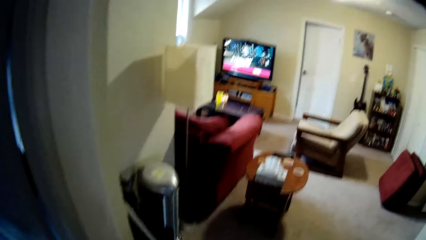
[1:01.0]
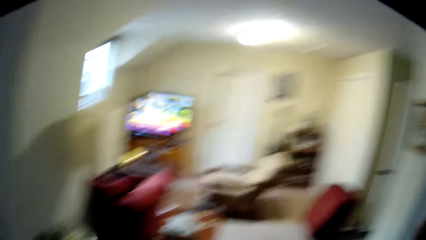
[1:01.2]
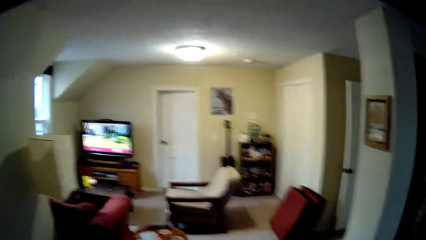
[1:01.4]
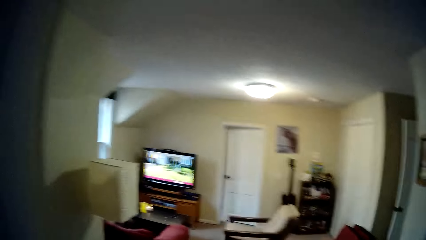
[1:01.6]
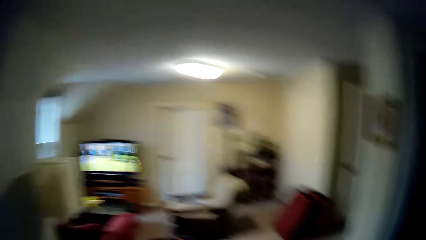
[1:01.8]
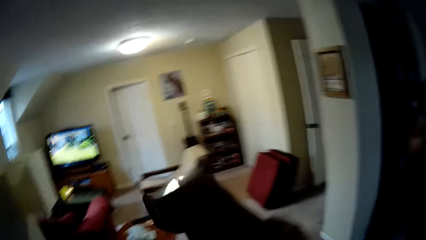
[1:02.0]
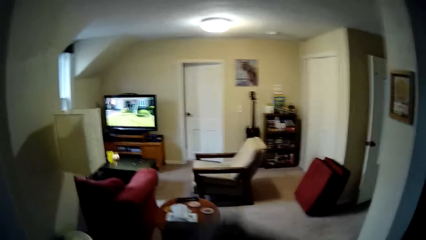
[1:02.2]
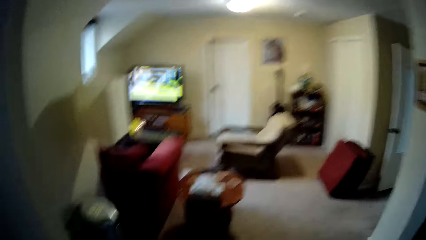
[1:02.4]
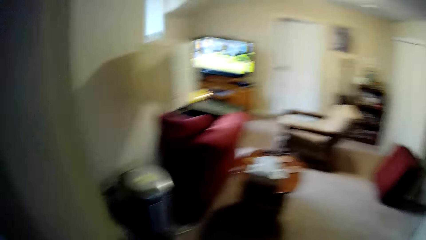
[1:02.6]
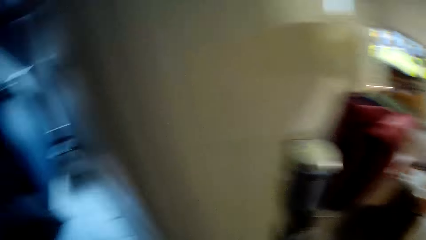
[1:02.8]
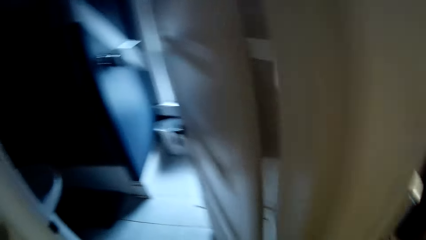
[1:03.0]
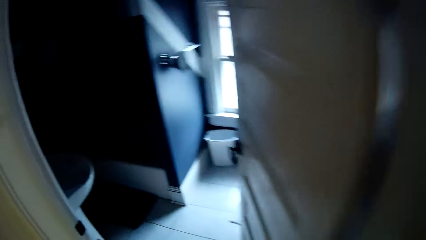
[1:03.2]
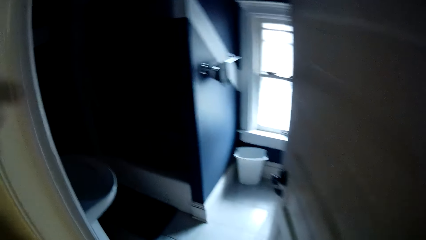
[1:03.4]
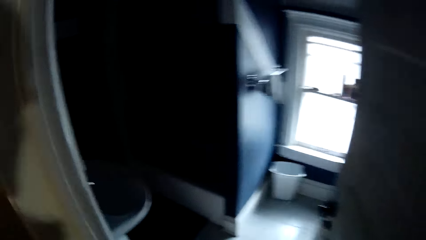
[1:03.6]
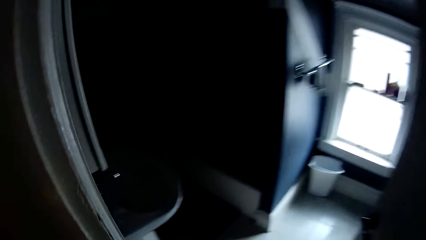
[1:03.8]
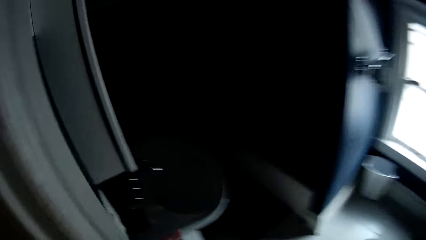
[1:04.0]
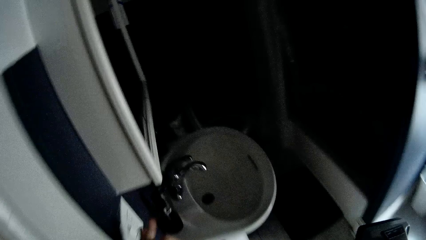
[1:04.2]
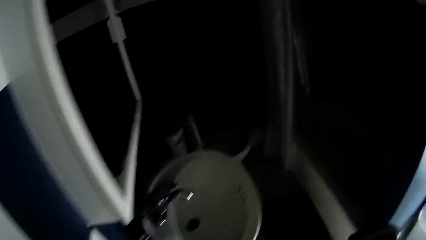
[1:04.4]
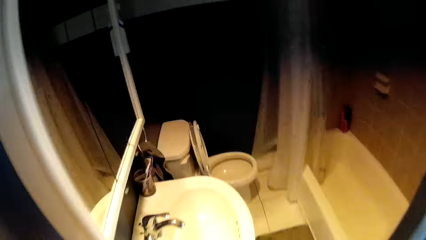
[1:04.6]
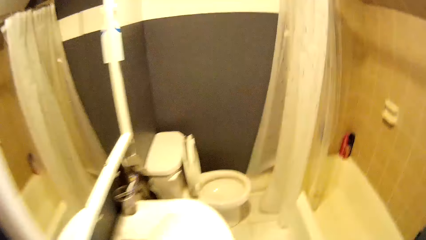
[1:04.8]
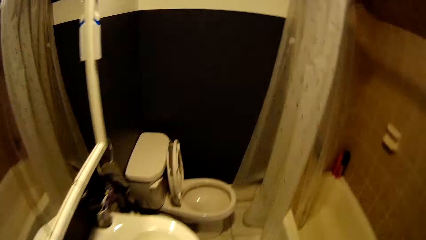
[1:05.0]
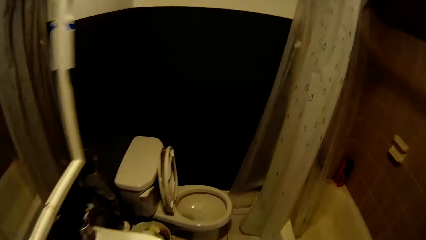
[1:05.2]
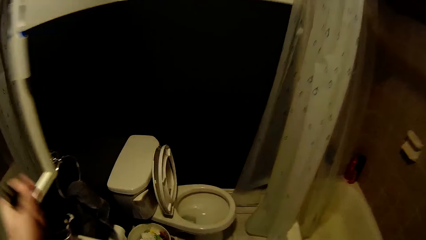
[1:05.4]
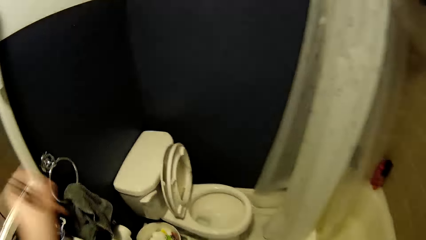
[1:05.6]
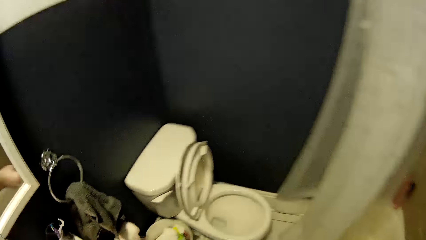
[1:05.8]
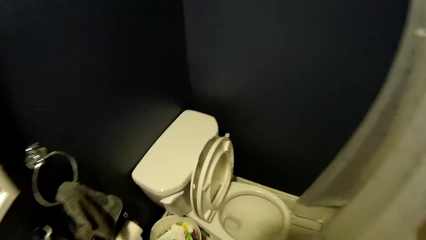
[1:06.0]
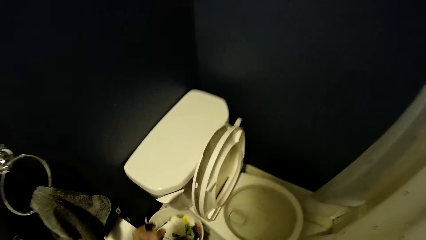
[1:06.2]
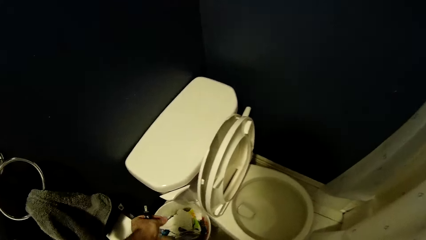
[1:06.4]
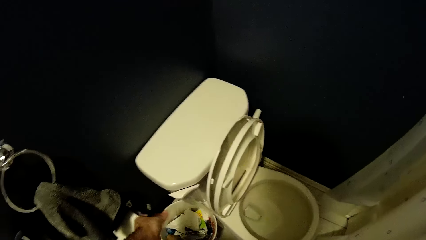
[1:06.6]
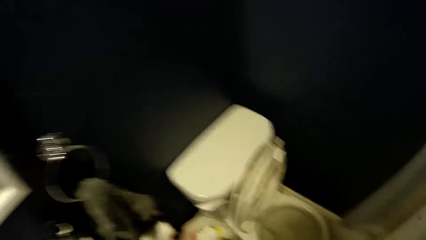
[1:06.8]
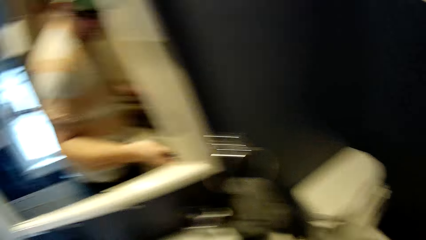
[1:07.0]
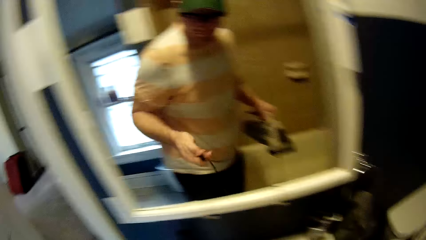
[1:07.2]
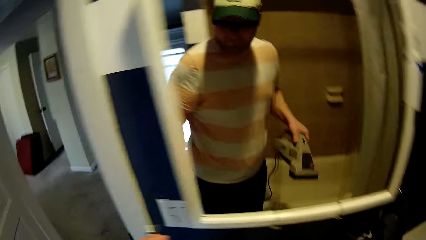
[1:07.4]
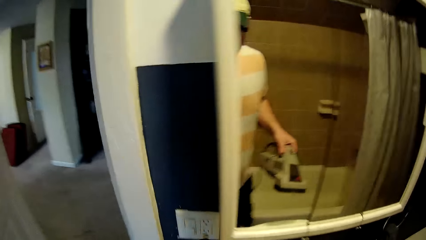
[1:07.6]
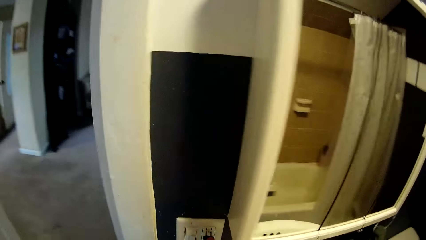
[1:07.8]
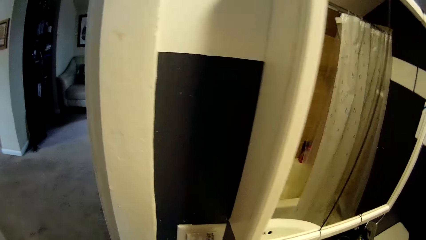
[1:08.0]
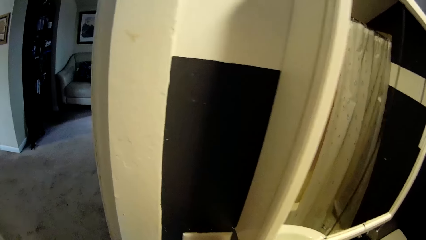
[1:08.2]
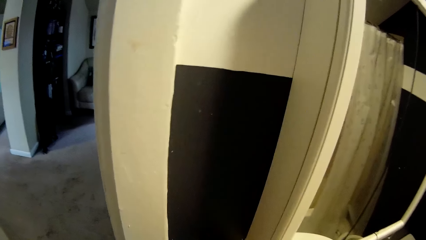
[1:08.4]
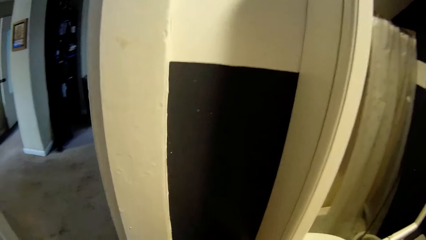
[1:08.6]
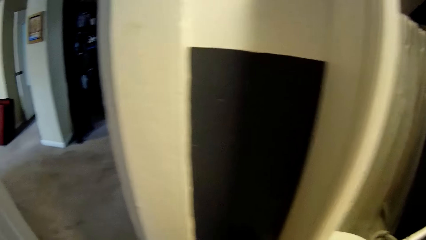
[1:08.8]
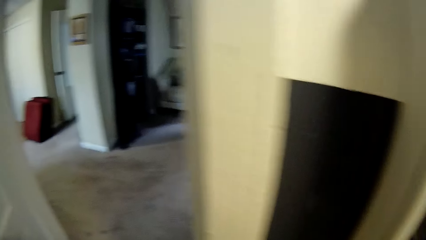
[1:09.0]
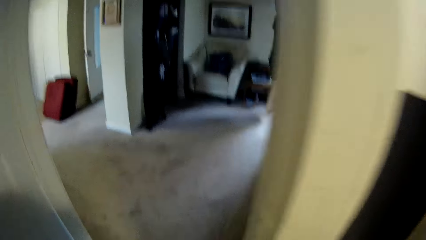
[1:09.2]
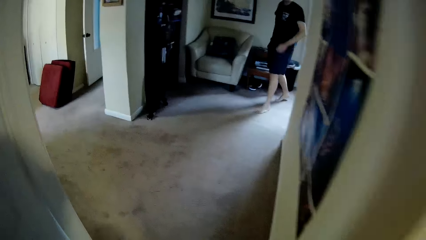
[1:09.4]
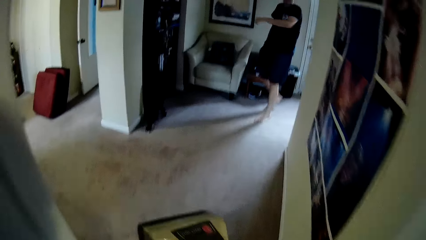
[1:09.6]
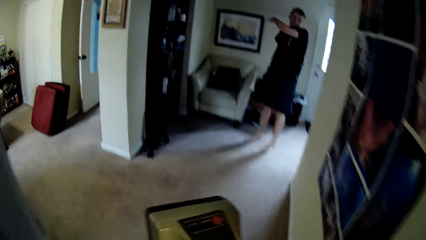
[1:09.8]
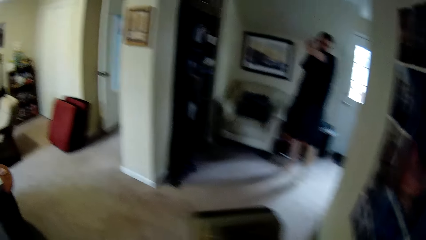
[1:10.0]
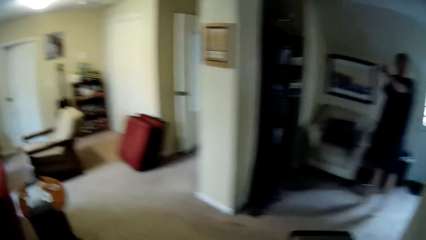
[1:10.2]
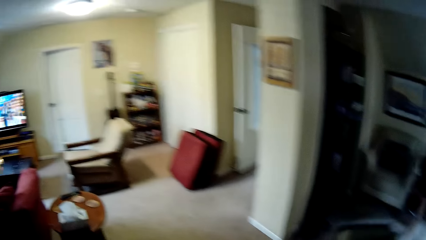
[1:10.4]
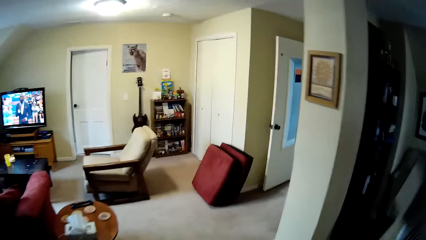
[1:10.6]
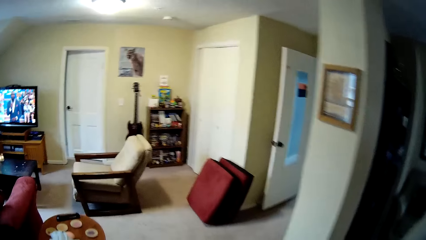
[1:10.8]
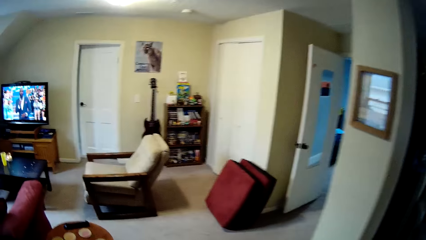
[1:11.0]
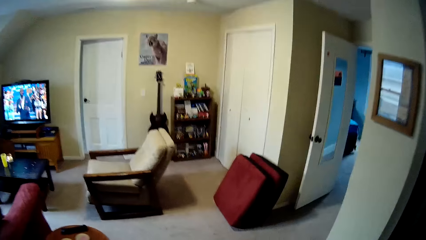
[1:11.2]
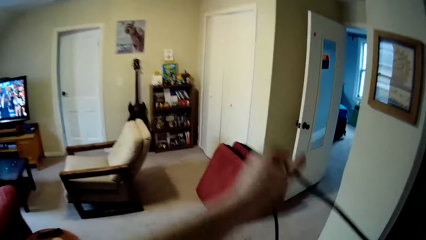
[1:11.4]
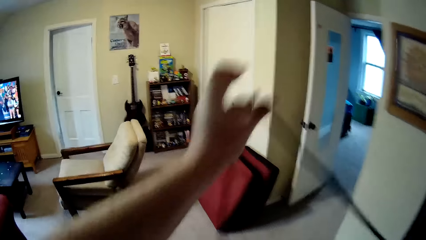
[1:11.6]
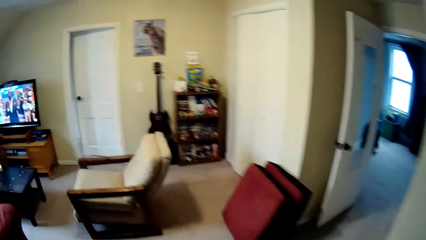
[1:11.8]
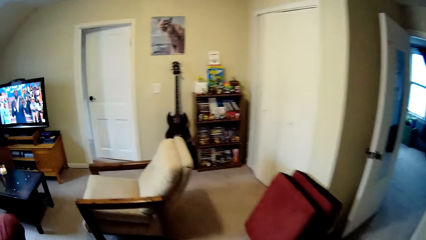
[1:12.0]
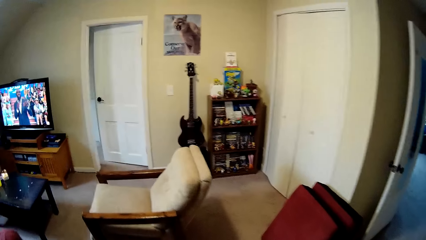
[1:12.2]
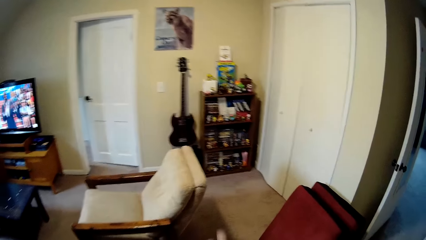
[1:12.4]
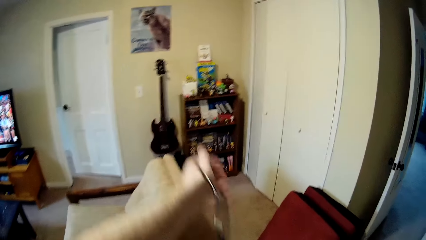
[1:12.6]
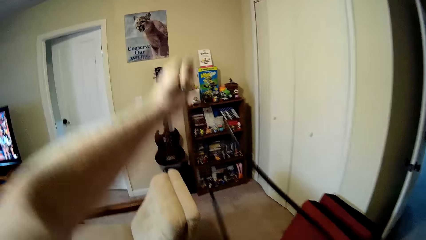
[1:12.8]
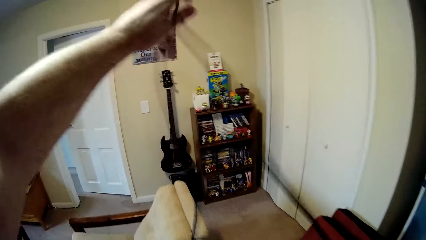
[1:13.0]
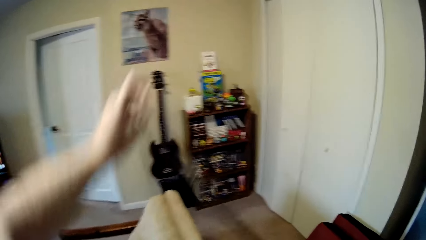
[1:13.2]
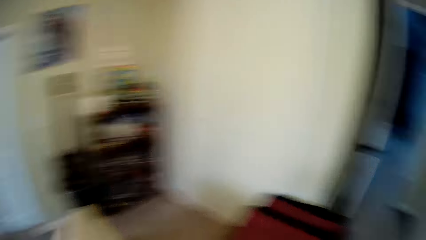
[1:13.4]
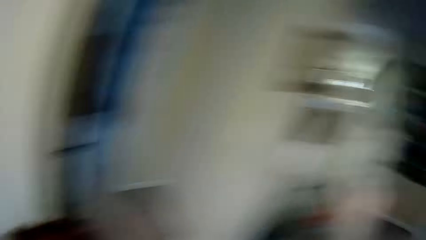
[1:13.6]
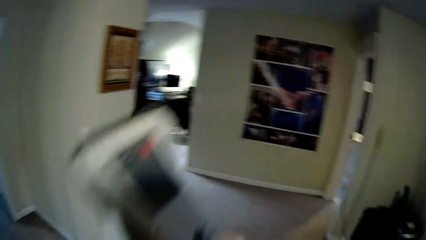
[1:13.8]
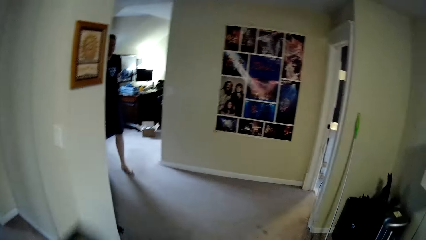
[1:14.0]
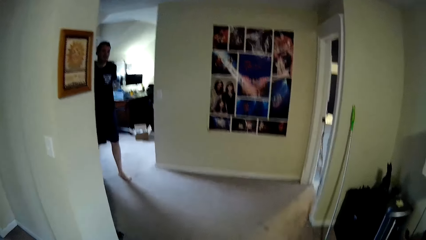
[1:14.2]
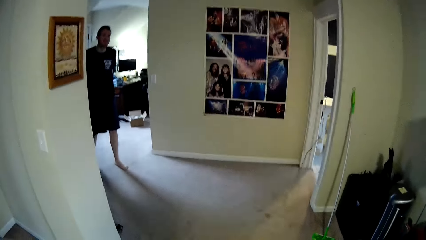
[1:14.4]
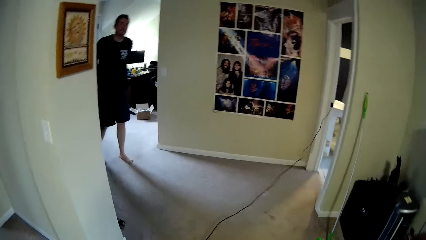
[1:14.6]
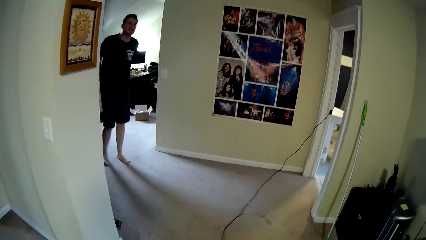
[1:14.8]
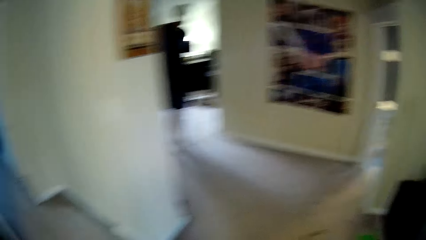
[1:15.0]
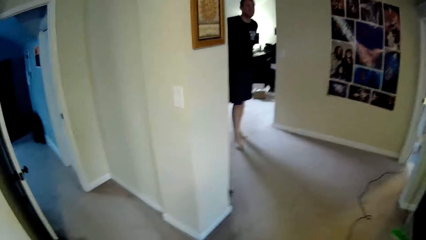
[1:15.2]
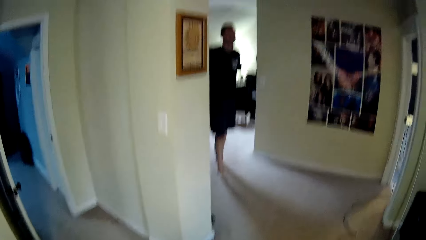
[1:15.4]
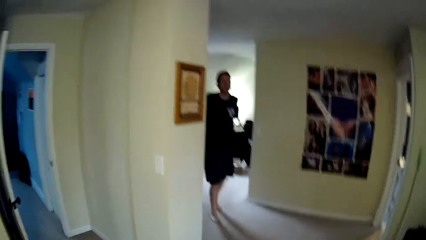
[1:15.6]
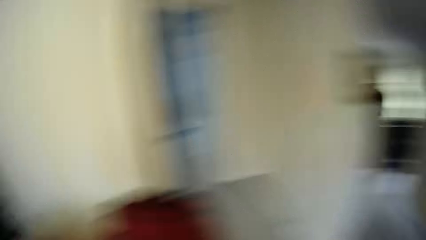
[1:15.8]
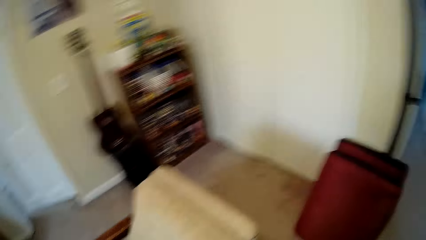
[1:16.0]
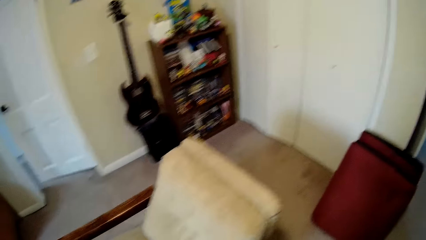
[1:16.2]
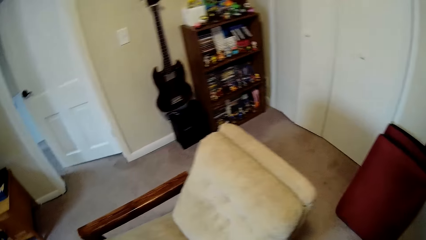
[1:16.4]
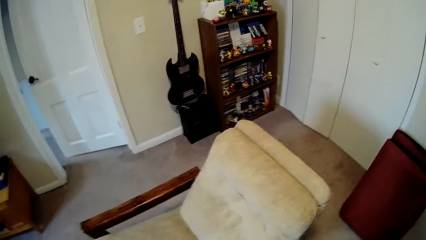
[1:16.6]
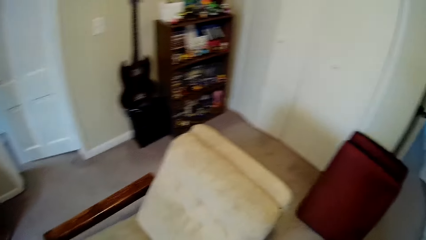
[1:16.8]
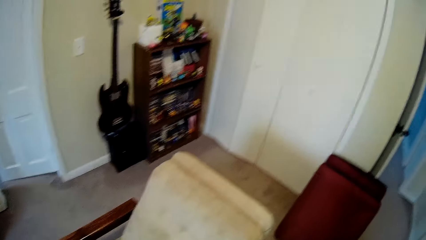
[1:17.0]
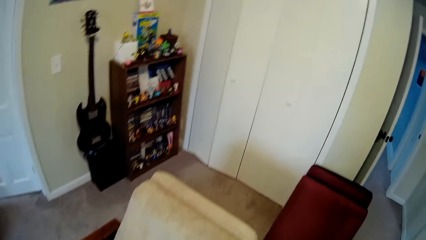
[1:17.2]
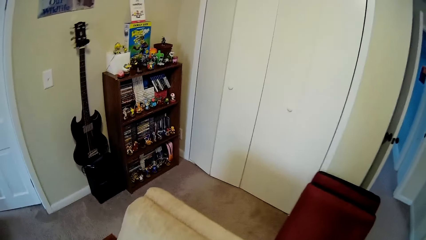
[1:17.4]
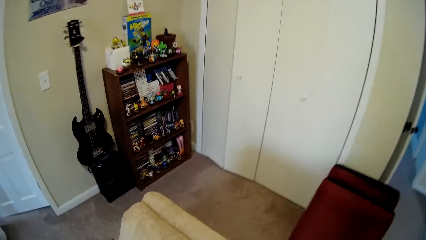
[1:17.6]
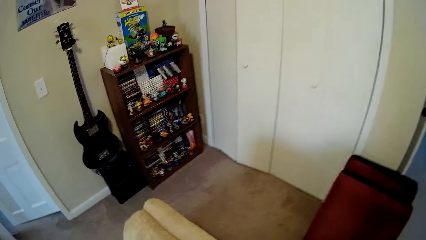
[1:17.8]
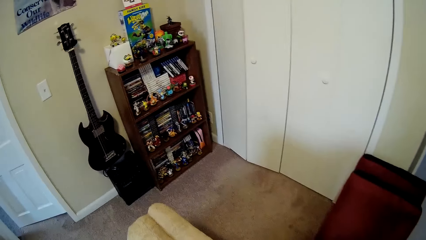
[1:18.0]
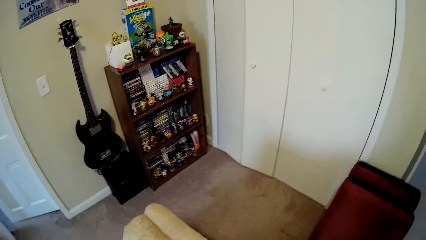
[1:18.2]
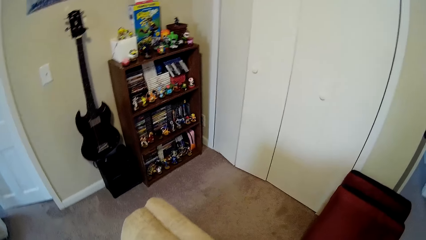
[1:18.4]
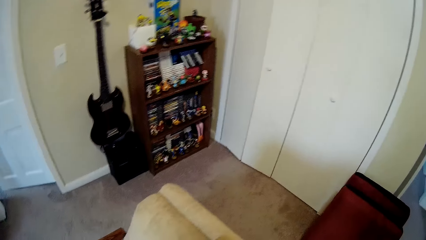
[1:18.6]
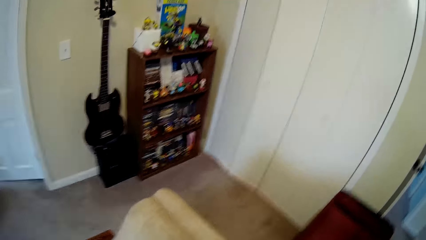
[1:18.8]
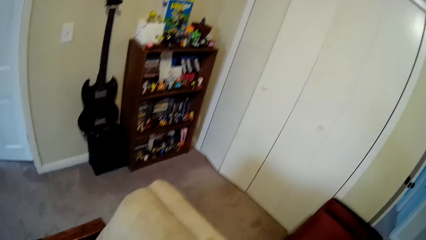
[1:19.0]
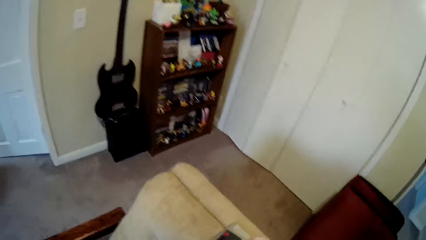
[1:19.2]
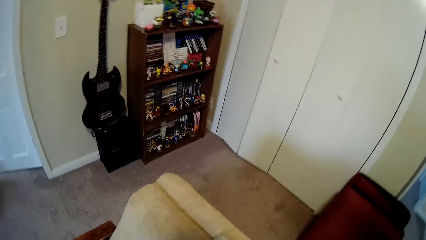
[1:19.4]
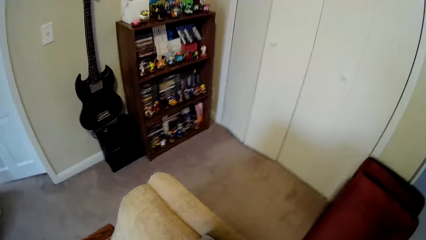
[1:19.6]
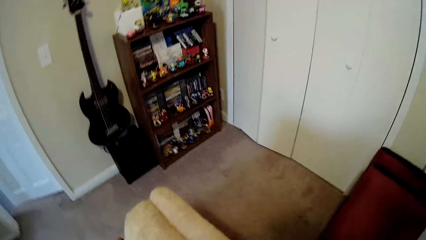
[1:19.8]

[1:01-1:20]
The camera wearer walks into the washroom. They walk out of the washroom. They move to another room. They talk to a person.
